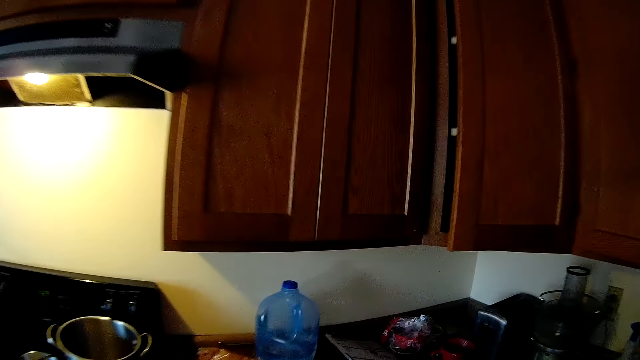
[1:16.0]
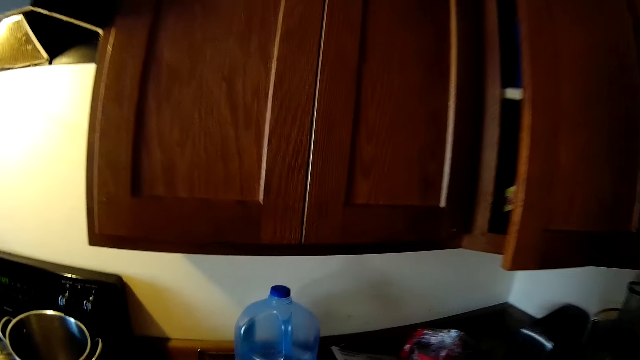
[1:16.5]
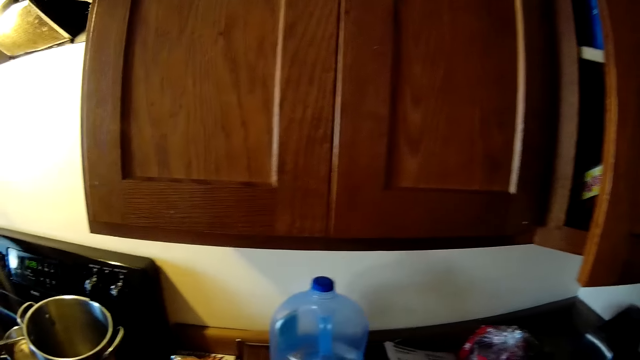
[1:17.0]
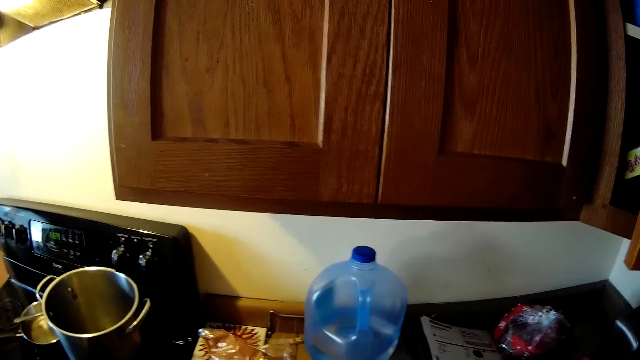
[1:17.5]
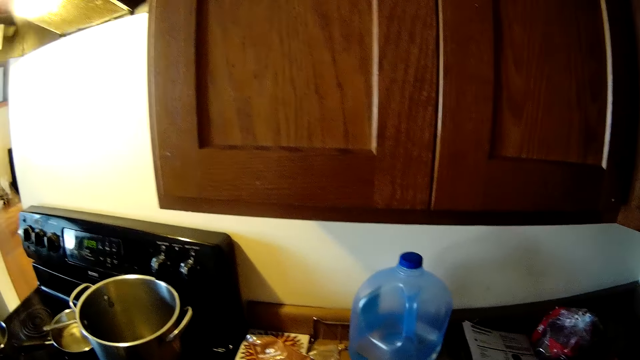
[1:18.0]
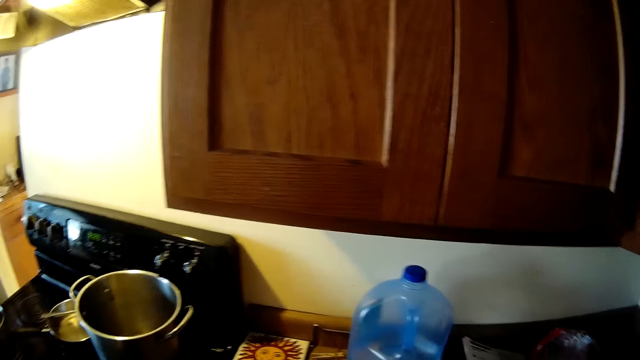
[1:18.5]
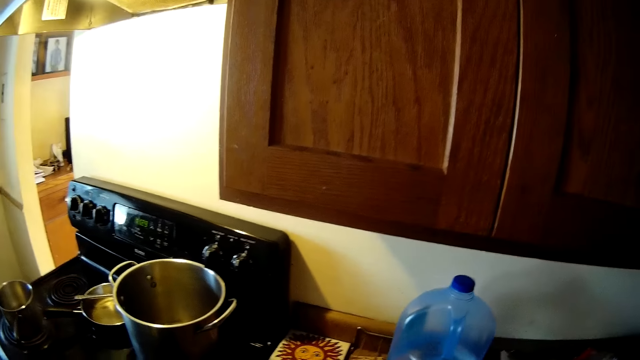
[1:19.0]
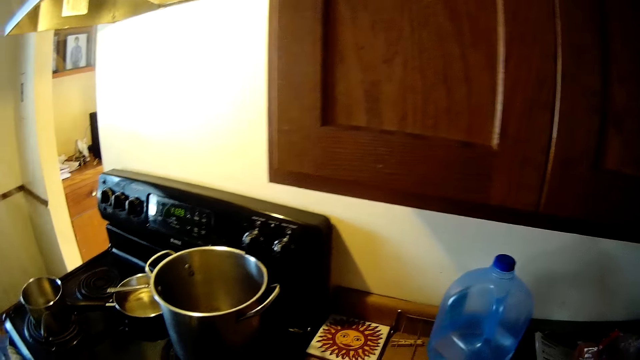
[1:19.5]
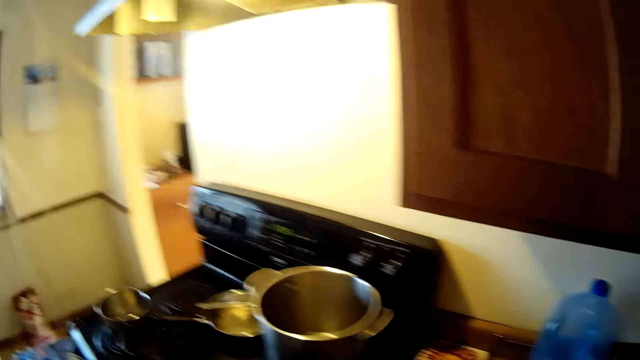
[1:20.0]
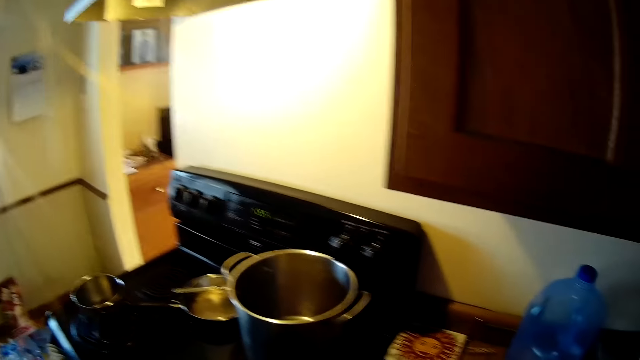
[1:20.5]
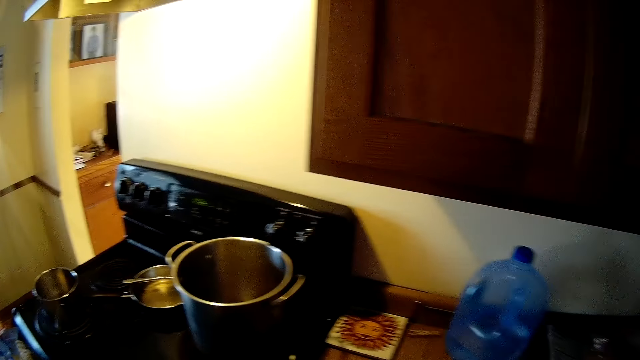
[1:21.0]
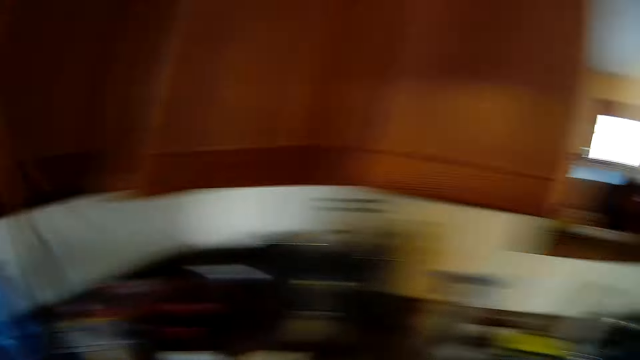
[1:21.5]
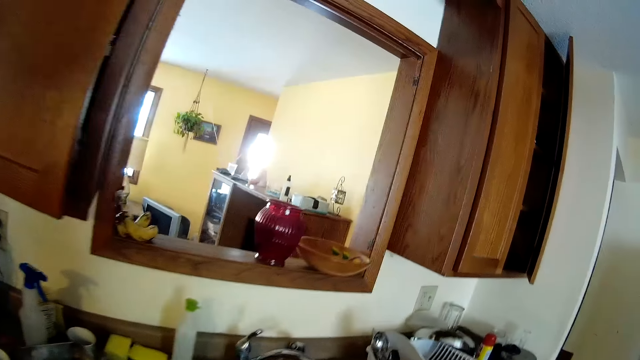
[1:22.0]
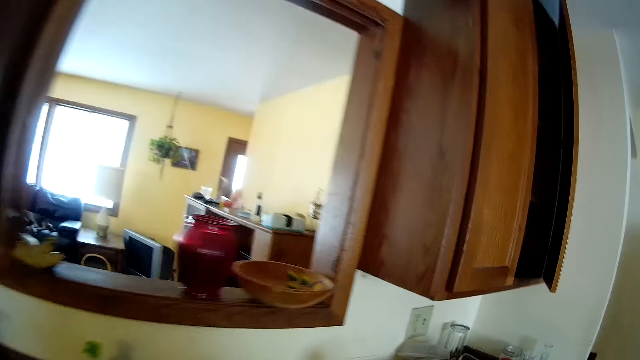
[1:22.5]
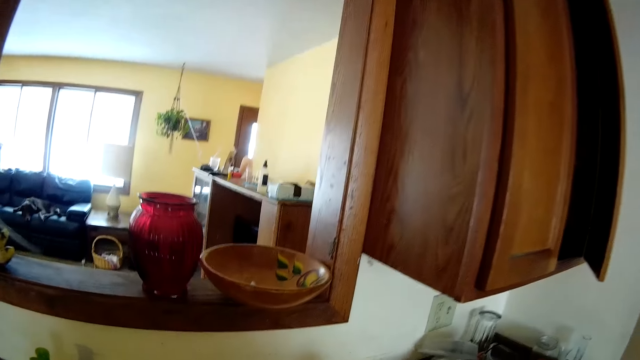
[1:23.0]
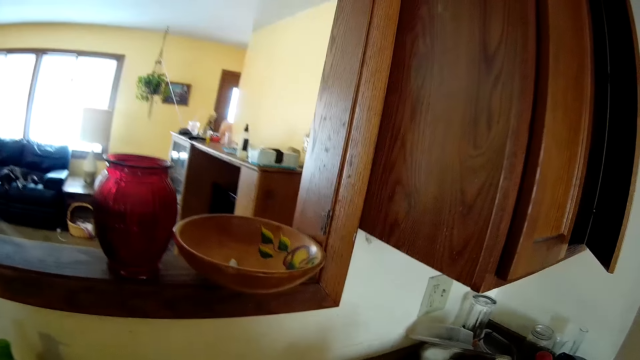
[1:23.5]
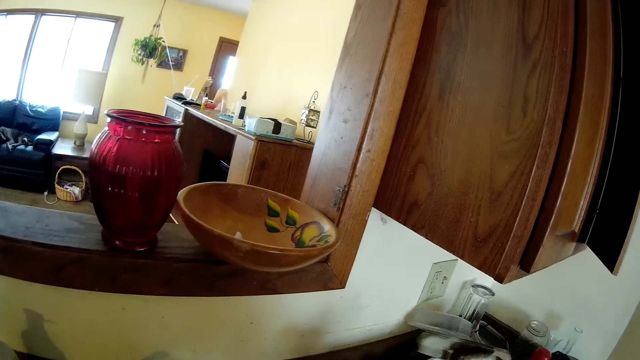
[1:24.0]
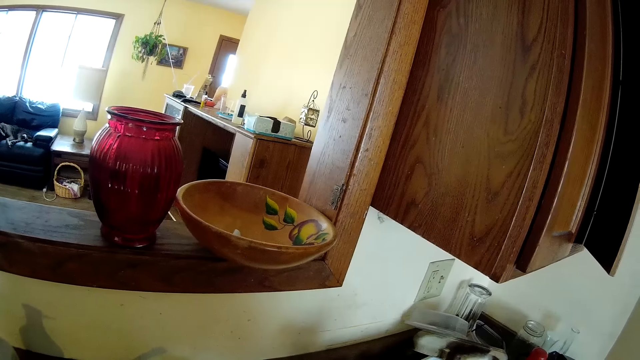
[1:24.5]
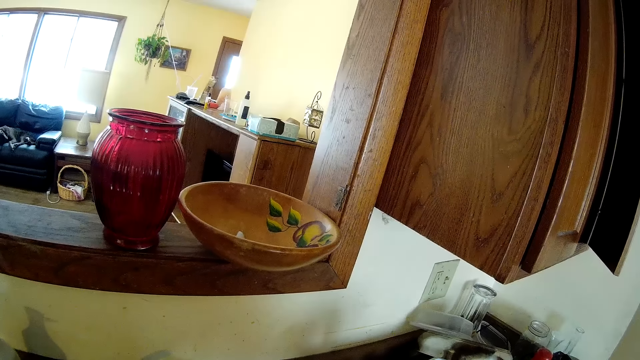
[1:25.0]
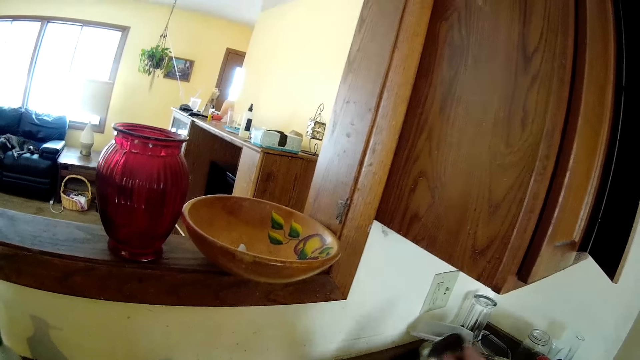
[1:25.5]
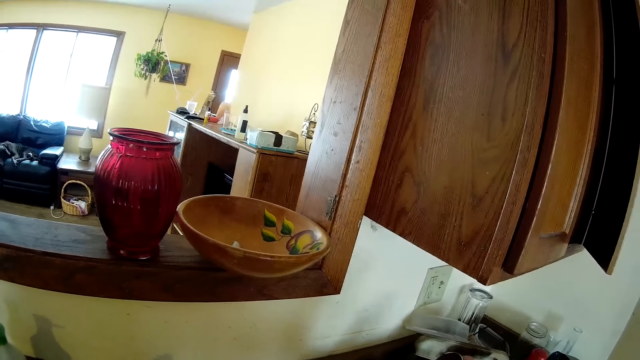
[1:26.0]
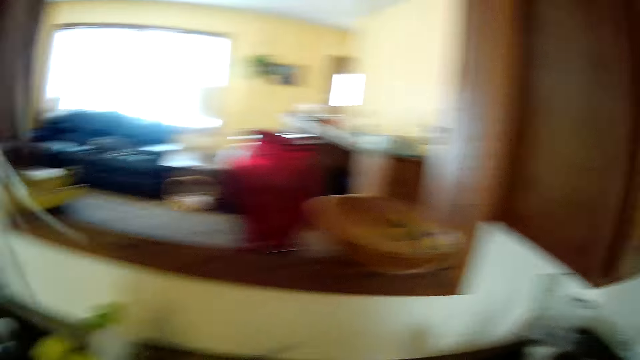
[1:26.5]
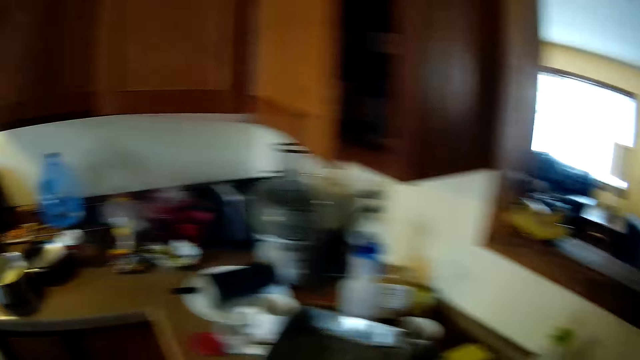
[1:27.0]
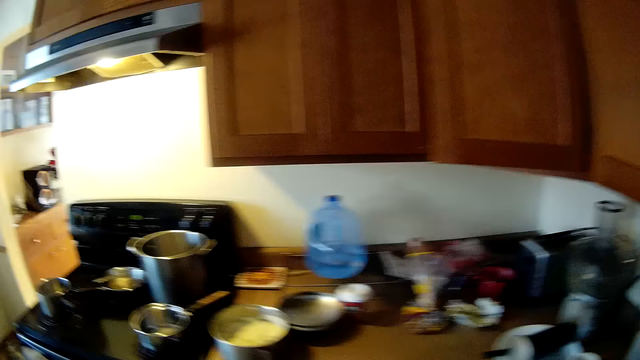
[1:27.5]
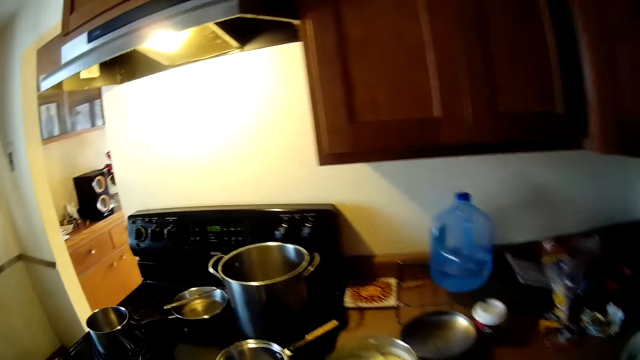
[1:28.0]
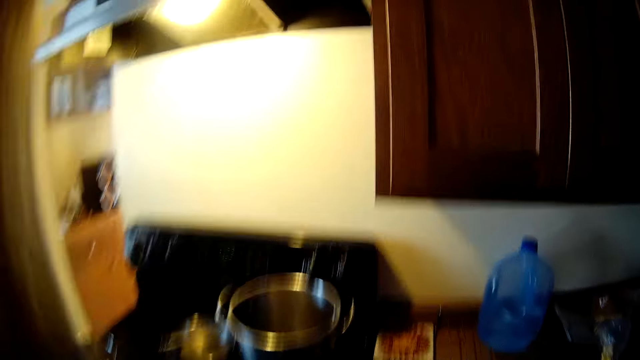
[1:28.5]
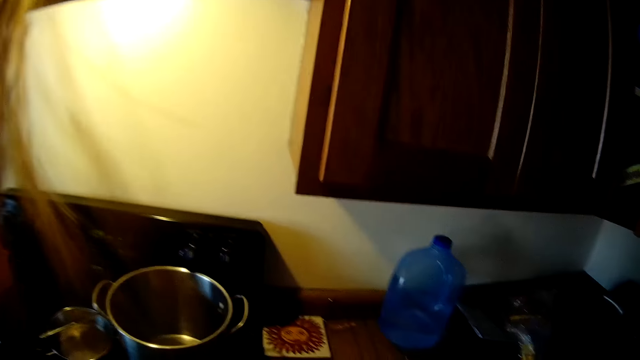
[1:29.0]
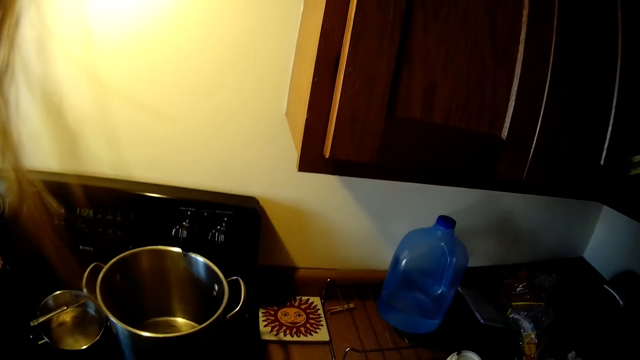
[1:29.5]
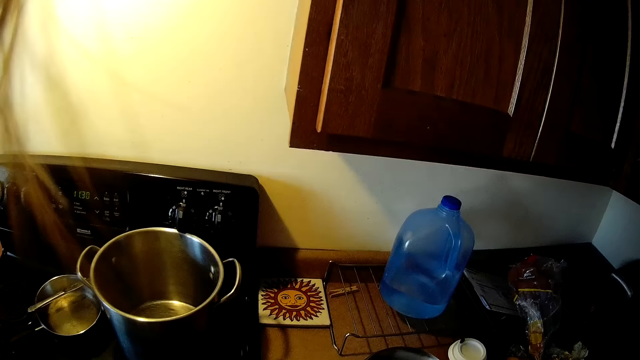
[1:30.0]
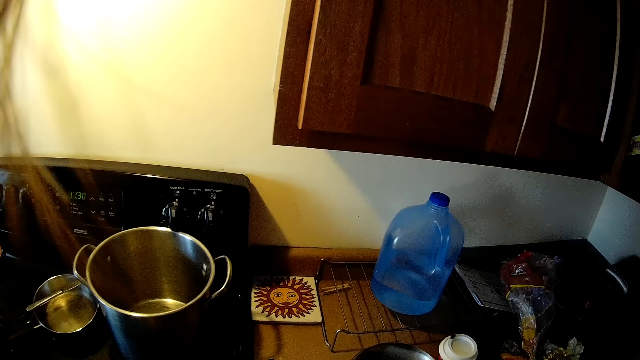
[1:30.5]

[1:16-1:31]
The camera wearer picks up a plastic bag from the countertop with her left hand. She holds a cup in her right hand.

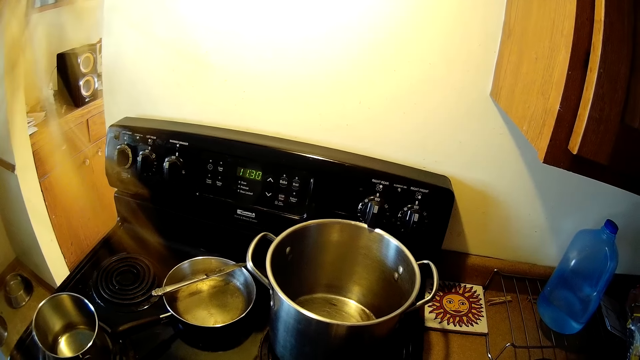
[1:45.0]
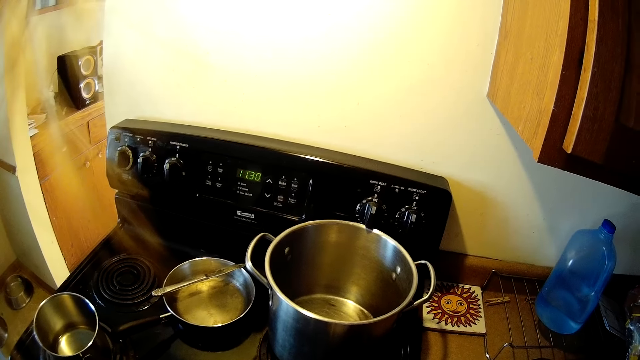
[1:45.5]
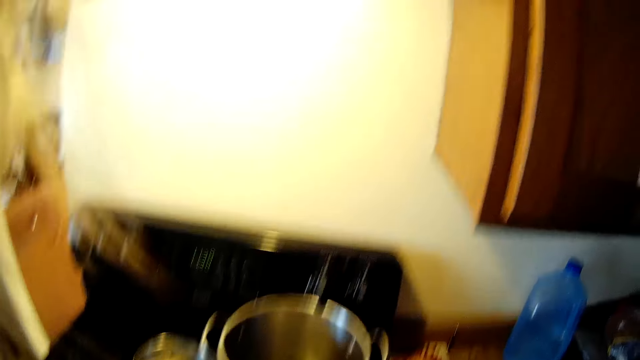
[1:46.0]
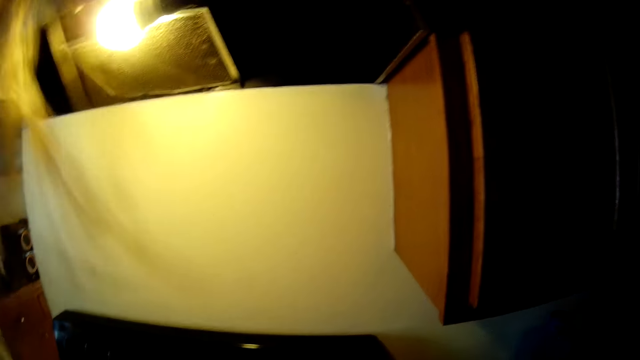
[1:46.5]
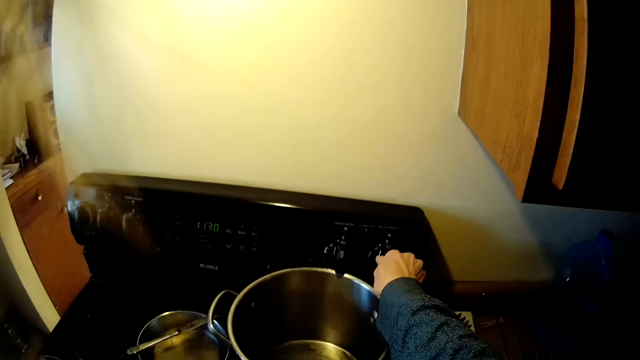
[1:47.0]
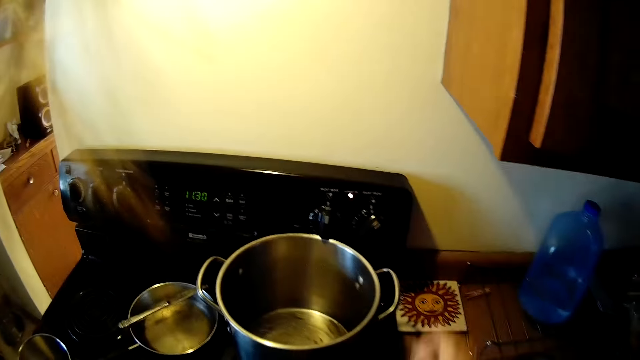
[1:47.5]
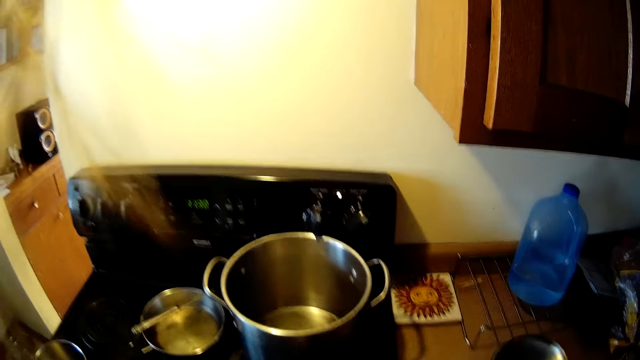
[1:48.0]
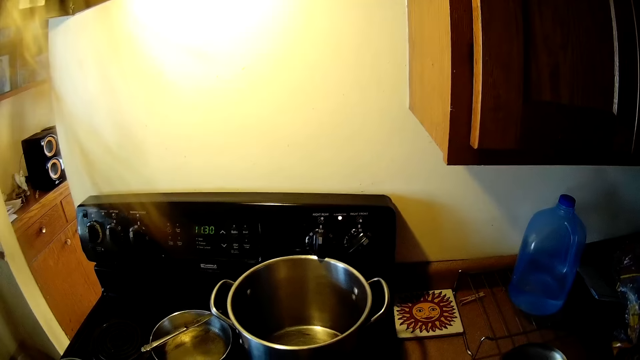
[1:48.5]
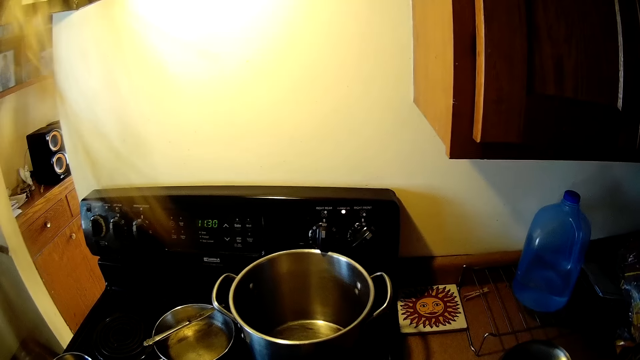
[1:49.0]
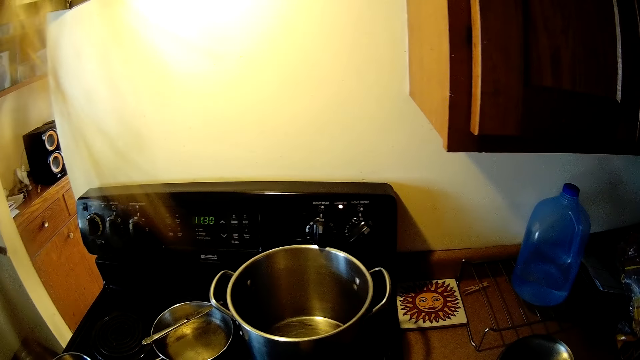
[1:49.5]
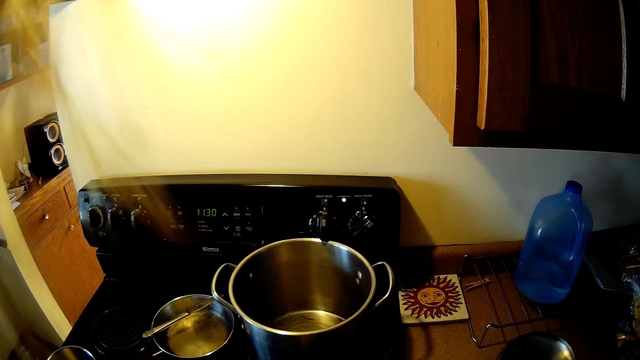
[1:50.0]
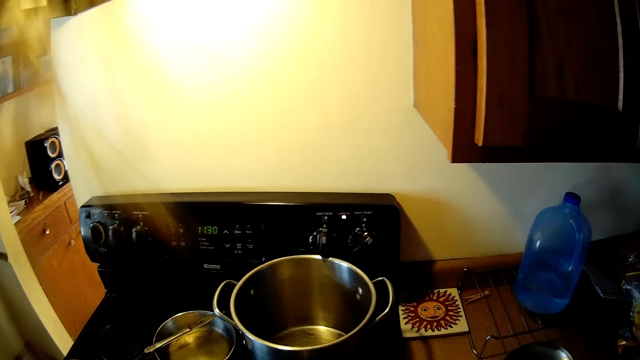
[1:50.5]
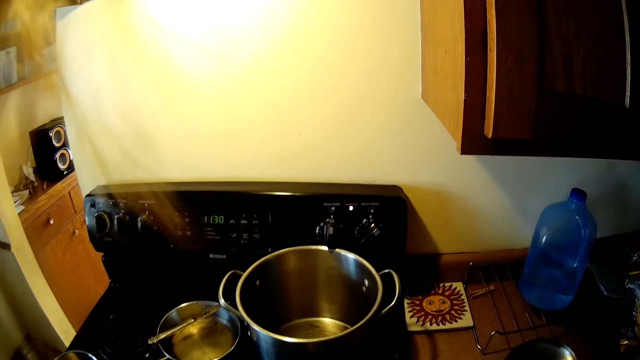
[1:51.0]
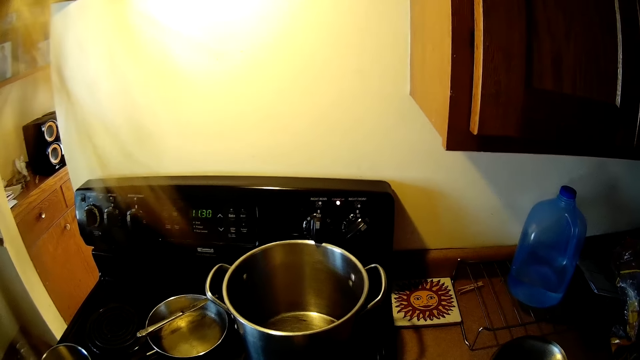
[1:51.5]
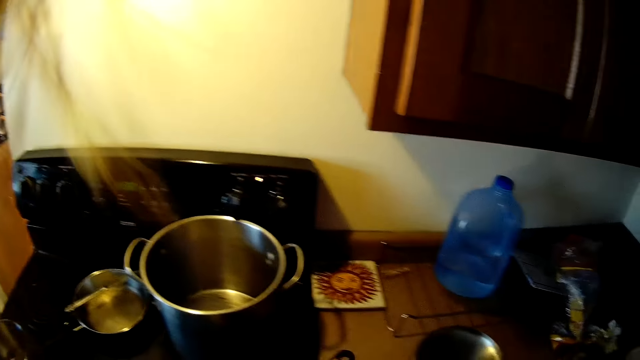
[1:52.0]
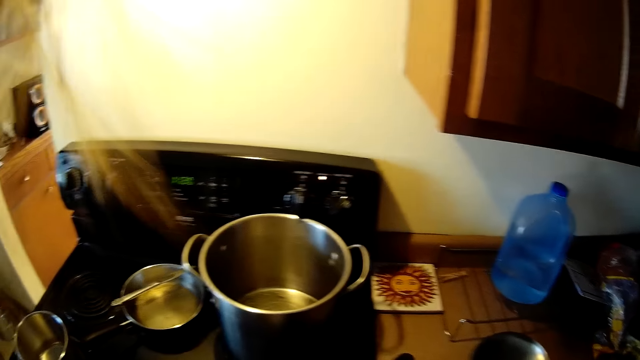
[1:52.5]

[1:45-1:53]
The camera wearer turns on the knob of the cooker with her right hand.
